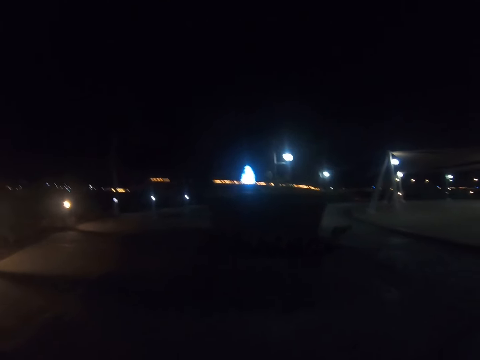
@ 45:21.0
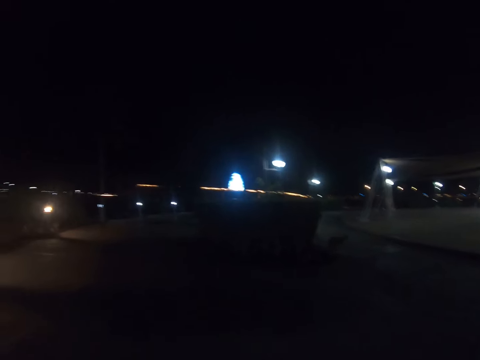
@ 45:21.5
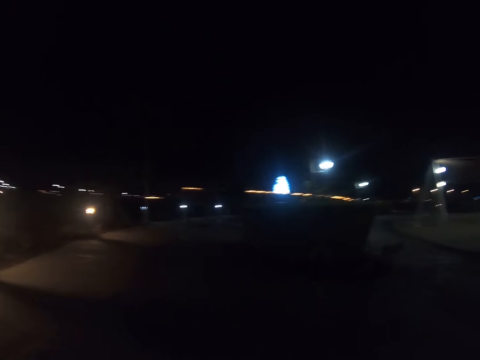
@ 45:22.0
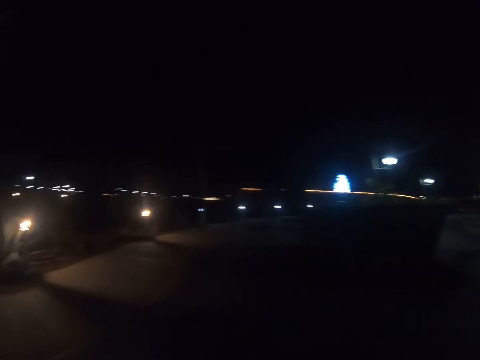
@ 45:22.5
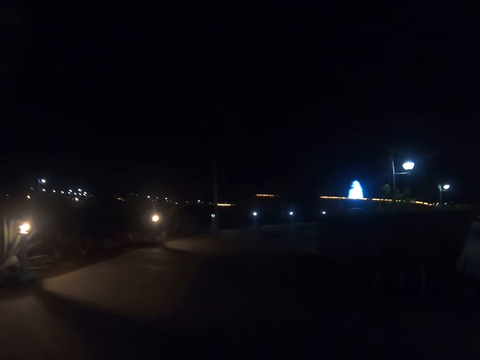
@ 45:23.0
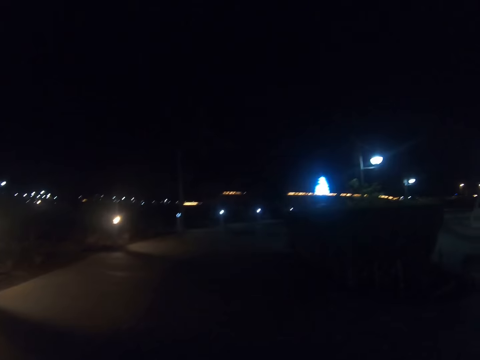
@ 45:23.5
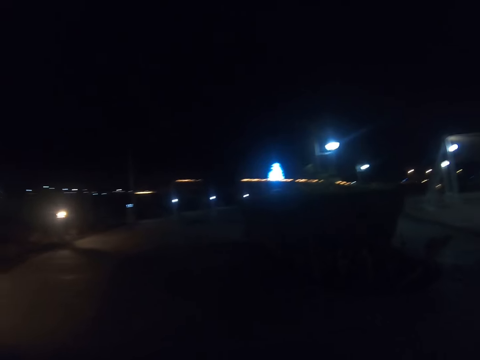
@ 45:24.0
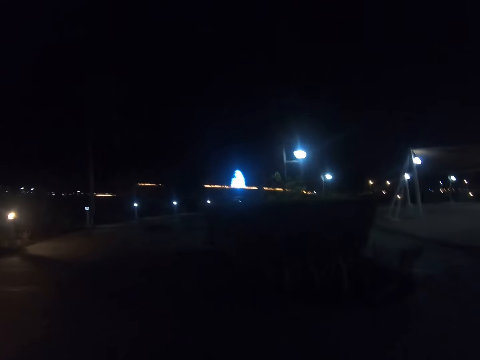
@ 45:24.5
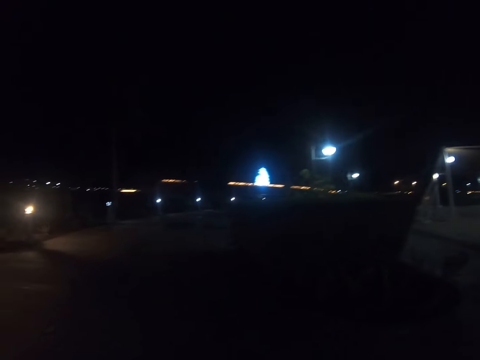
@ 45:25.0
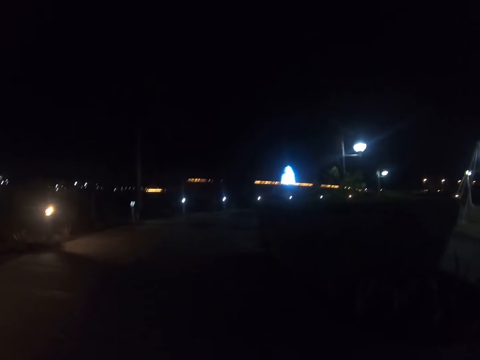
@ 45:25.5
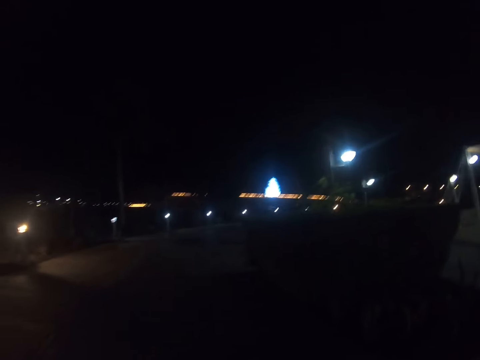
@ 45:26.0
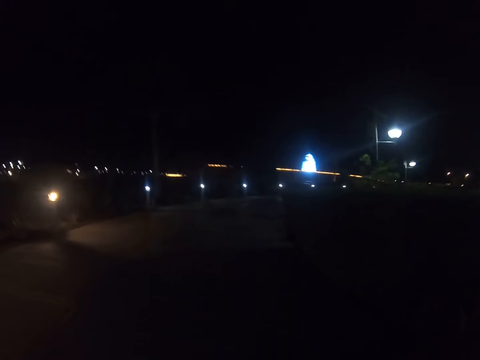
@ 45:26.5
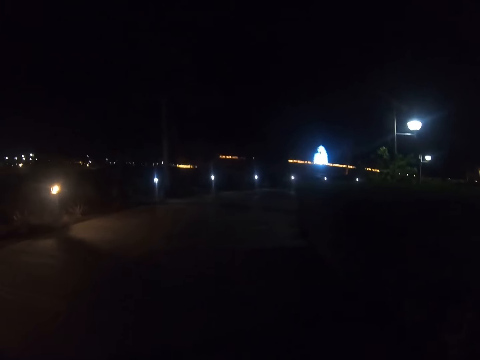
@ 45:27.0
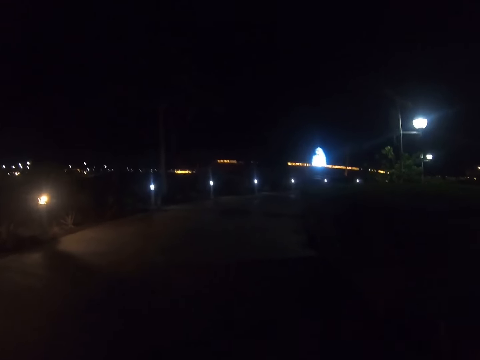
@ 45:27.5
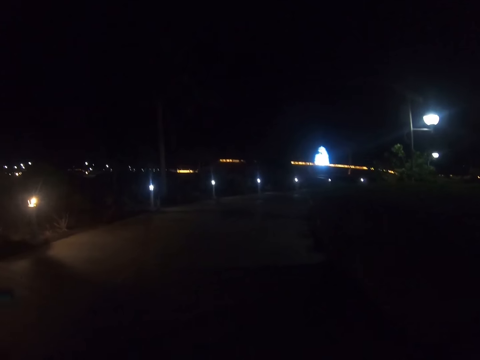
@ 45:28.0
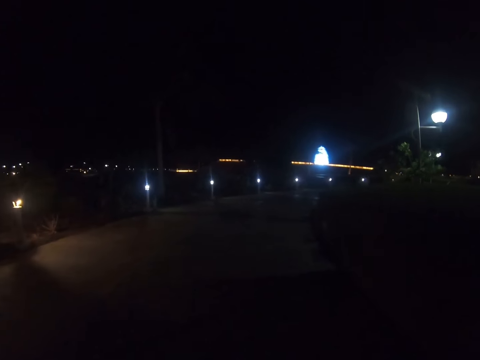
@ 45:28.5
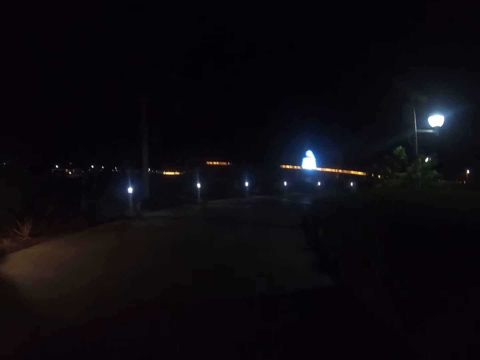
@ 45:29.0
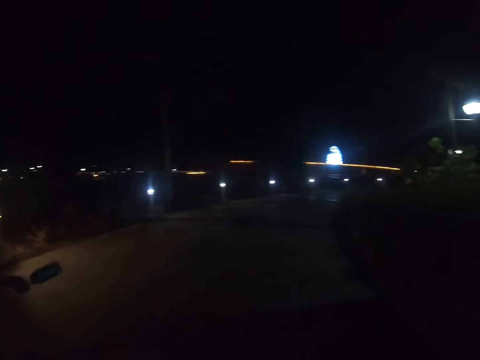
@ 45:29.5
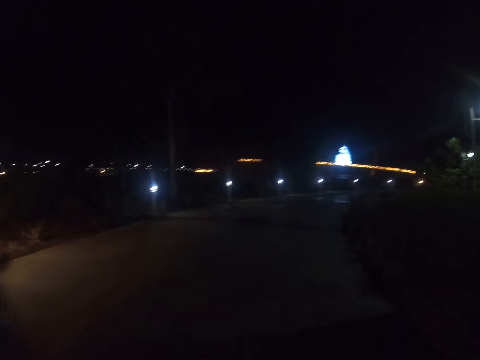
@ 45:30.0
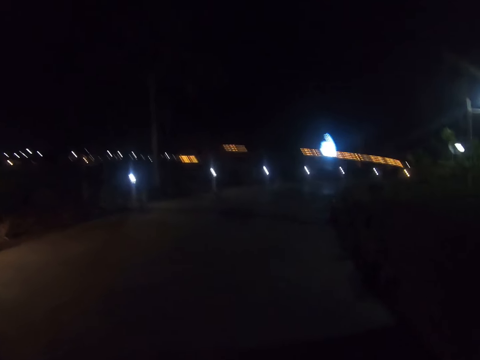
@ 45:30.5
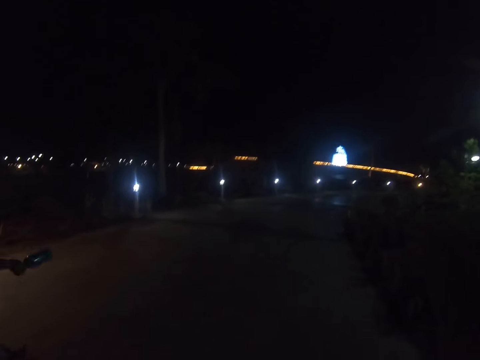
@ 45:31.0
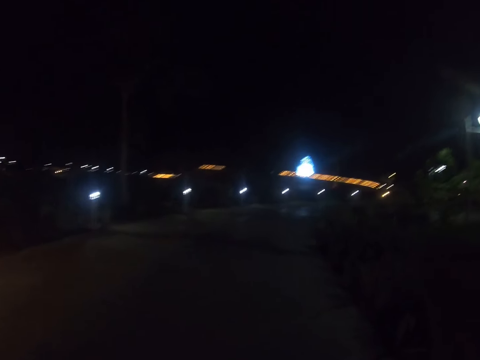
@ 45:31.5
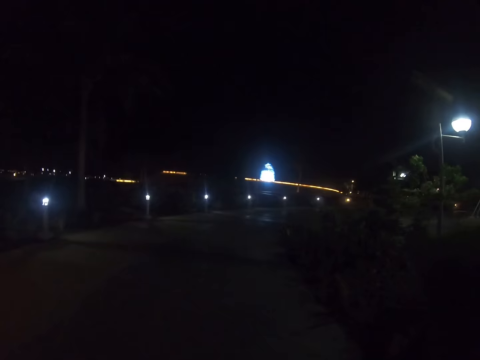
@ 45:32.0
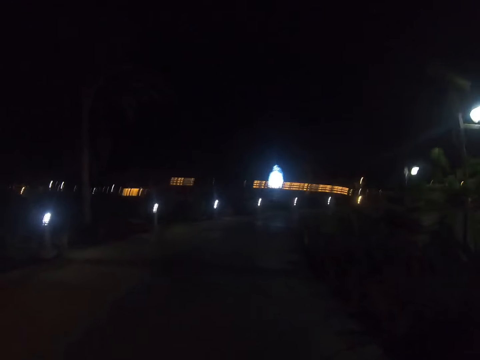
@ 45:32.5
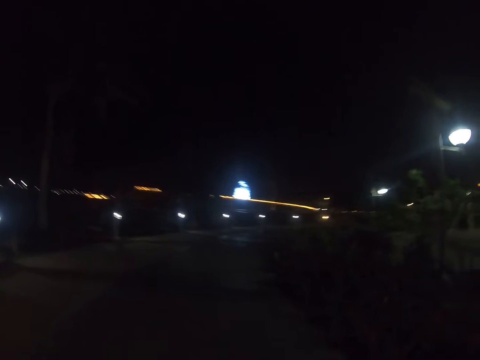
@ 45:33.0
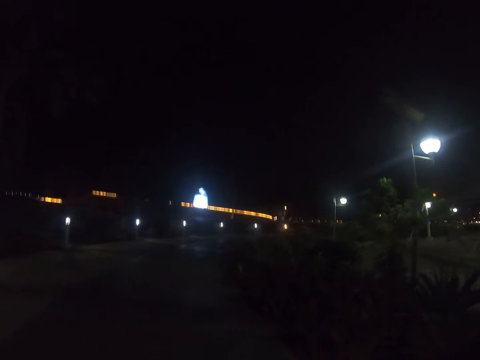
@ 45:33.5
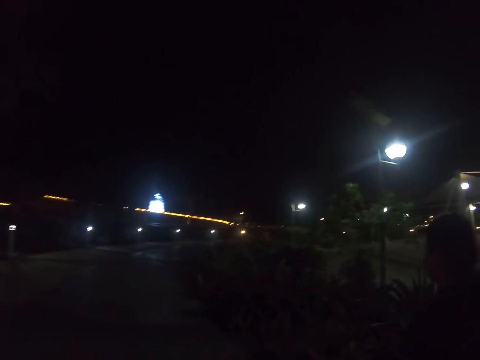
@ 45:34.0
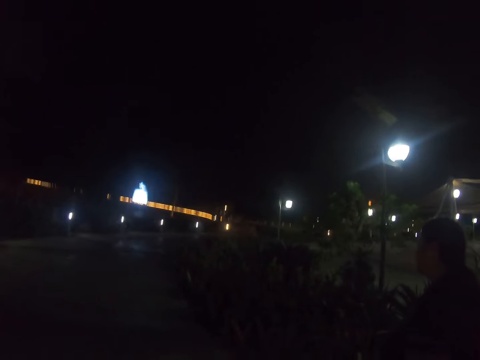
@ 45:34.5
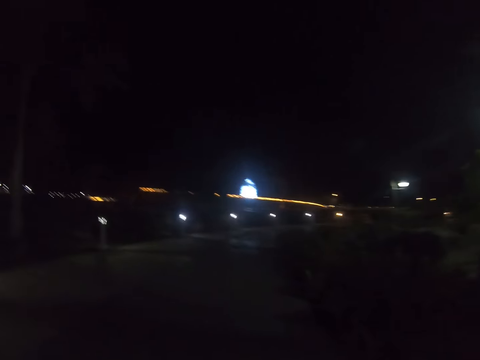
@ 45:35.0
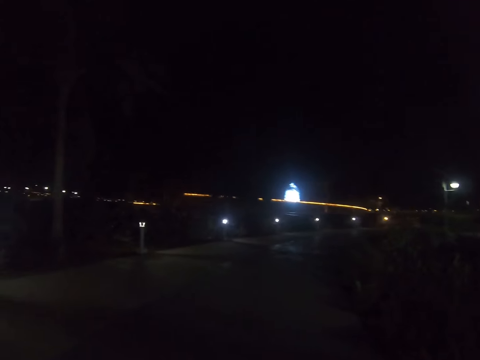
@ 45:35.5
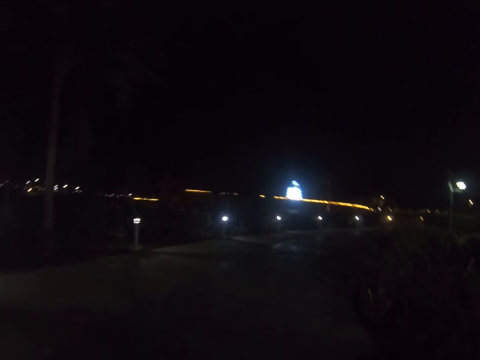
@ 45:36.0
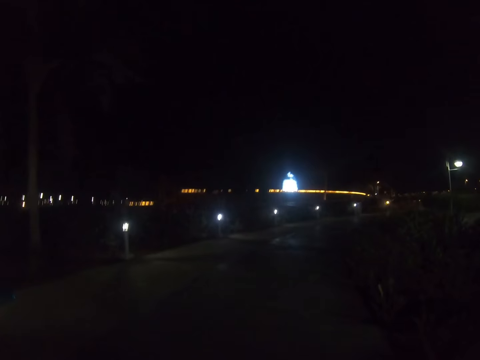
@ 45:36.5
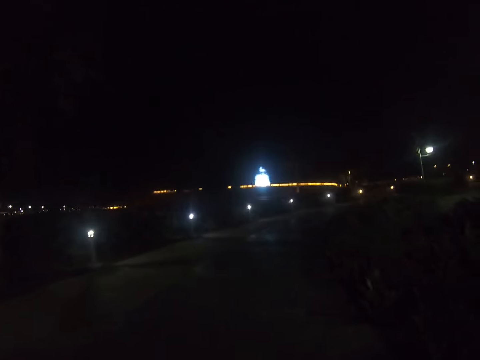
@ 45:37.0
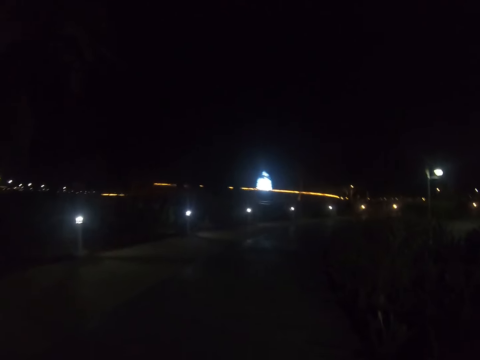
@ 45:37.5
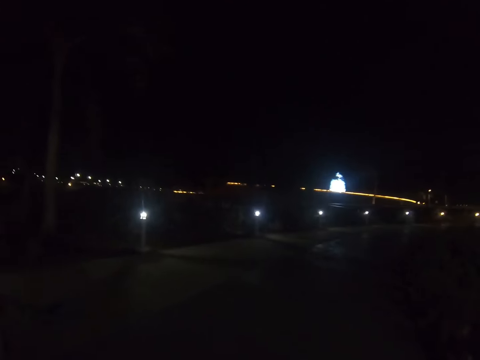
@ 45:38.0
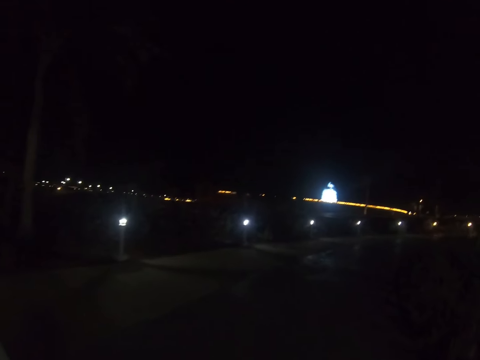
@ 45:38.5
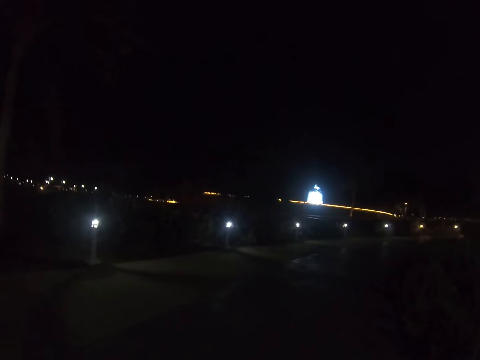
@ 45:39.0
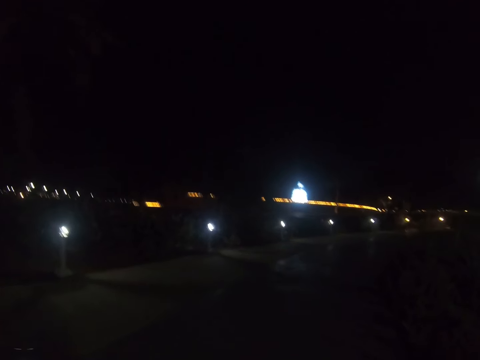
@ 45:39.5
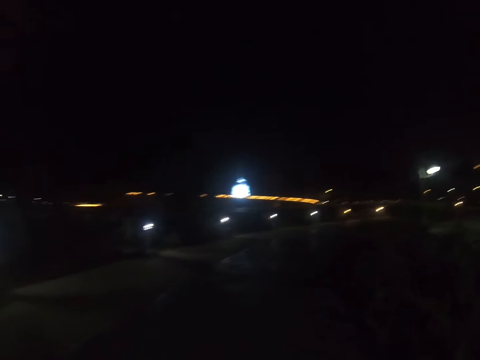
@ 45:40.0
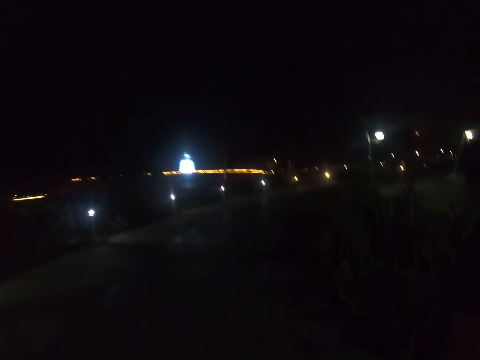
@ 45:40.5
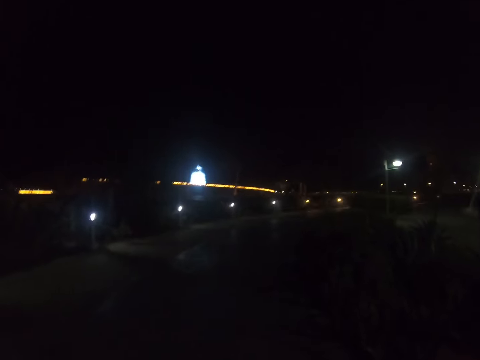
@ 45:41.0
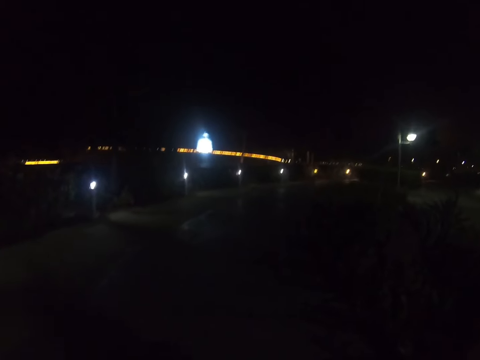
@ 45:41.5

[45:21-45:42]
A man swings a bottle. The man walks down the road.

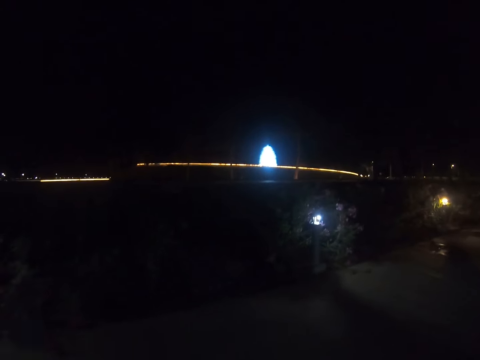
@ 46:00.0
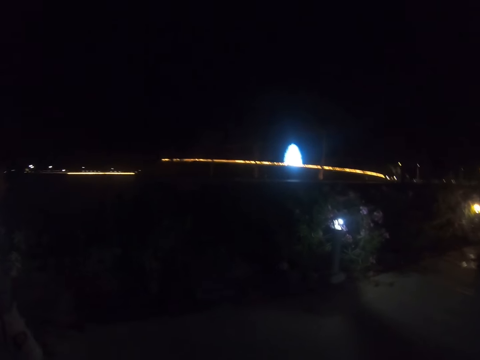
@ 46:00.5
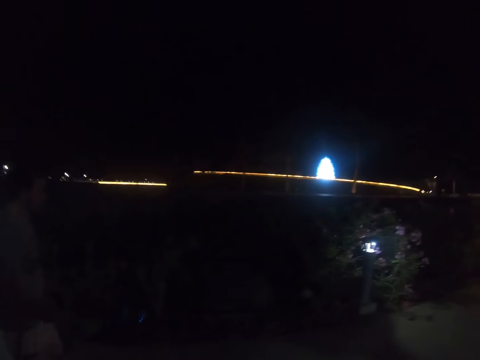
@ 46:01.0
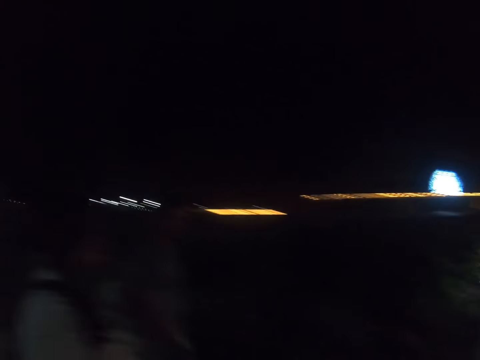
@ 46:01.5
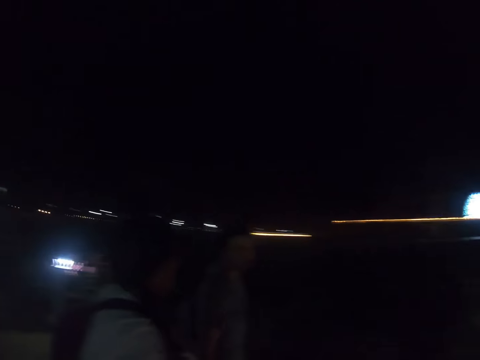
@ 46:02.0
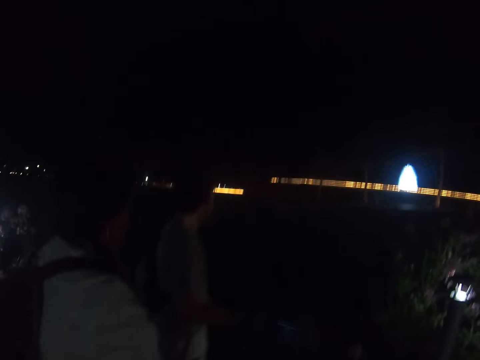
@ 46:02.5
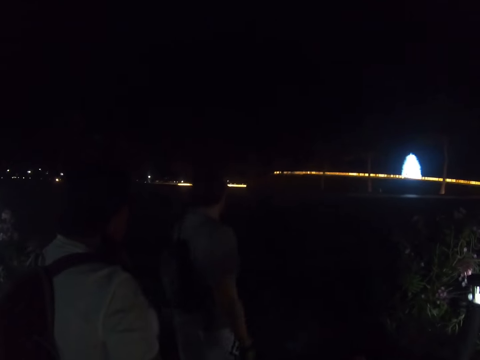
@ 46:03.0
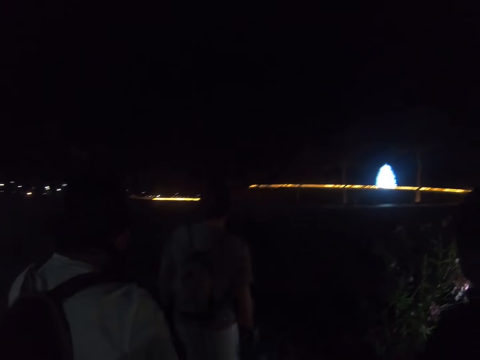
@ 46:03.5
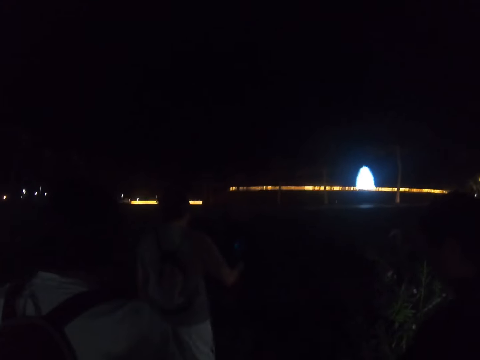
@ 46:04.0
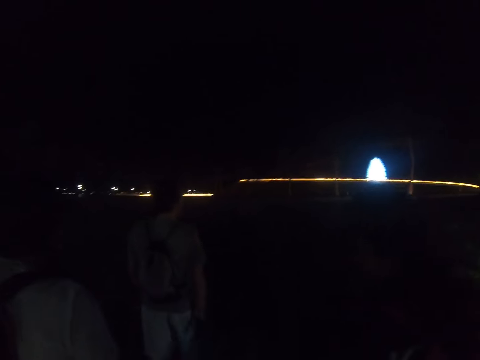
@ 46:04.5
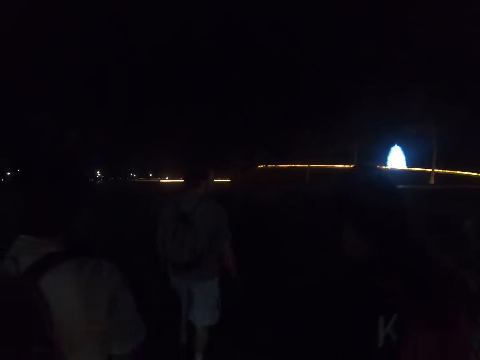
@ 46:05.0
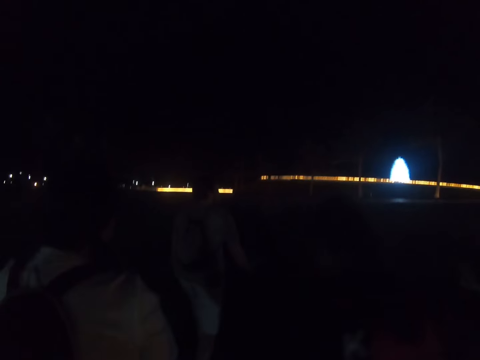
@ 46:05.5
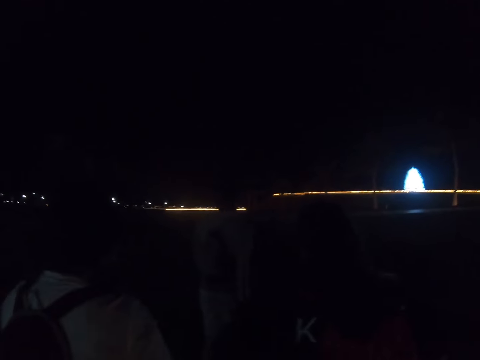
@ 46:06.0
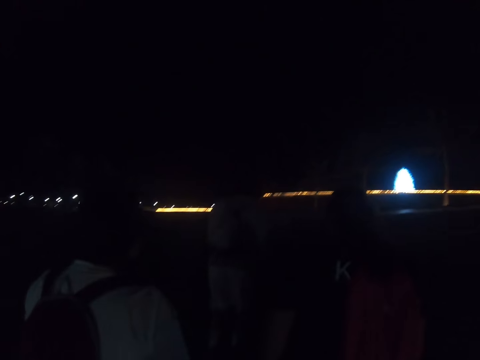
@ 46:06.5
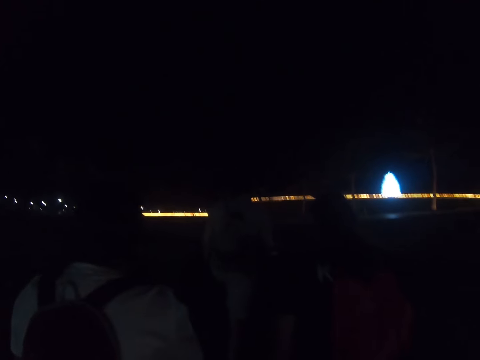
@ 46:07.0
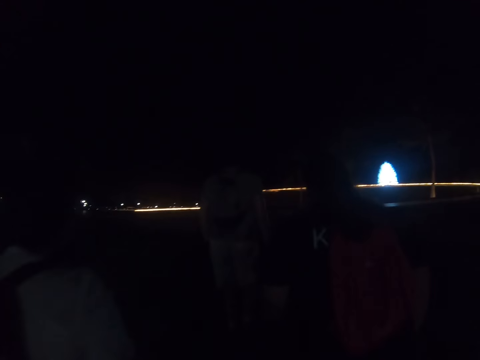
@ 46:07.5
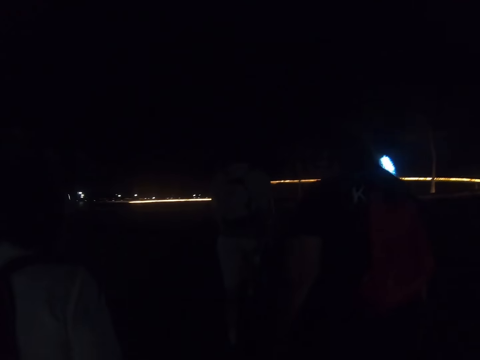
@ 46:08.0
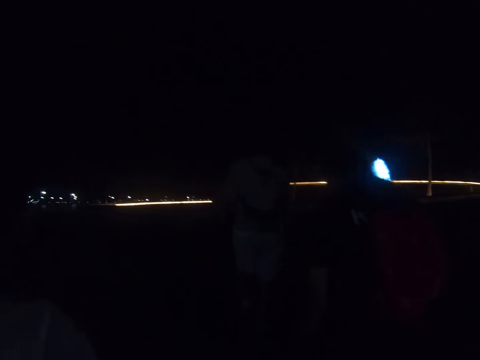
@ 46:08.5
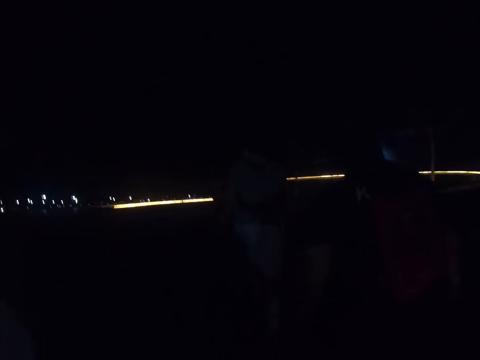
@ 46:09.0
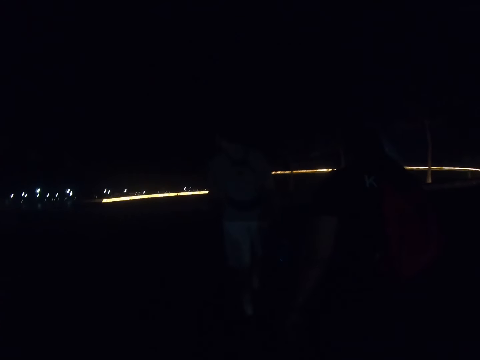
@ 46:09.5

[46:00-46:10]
A man swings a bottle. The camera wearer looks around. They walk down the road. Three people walk. A woman walks through a path.
